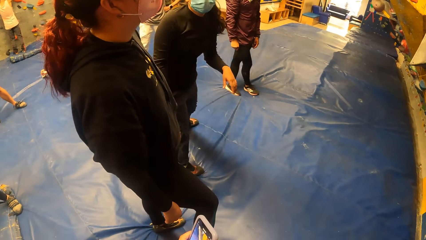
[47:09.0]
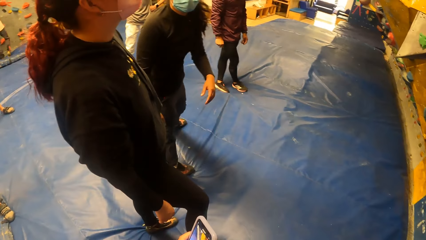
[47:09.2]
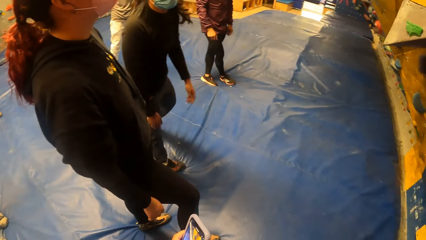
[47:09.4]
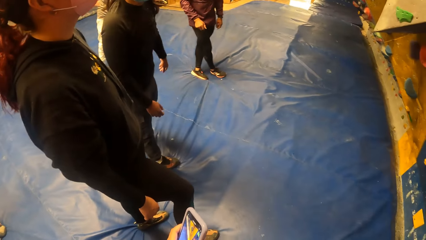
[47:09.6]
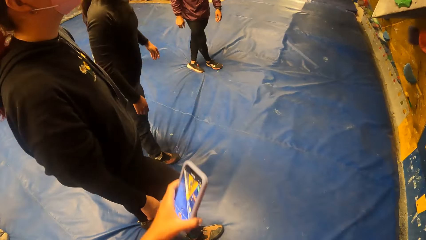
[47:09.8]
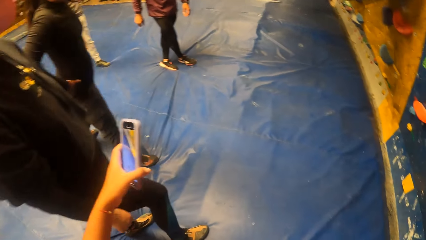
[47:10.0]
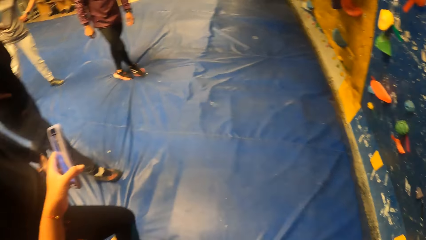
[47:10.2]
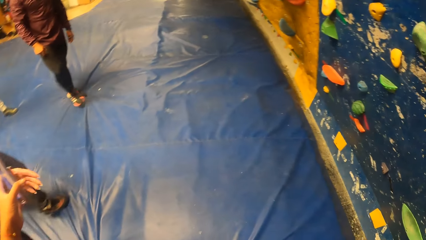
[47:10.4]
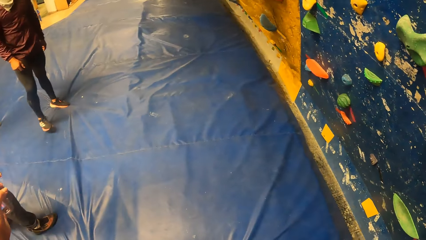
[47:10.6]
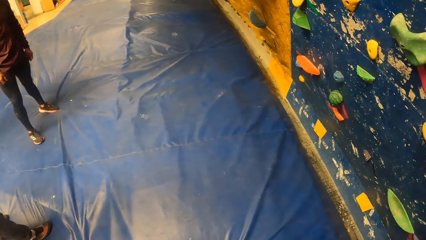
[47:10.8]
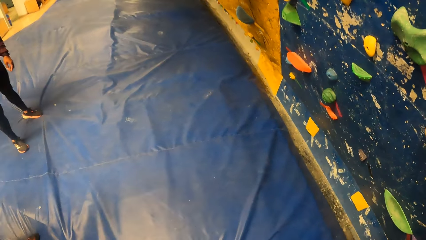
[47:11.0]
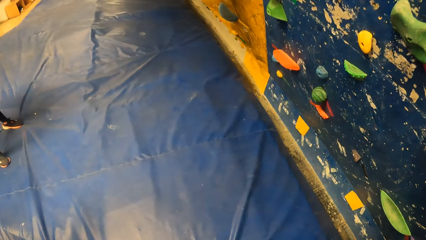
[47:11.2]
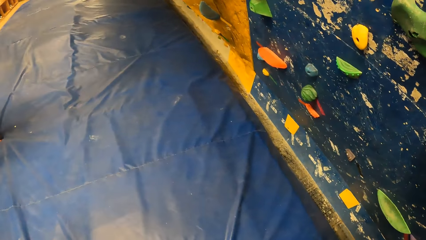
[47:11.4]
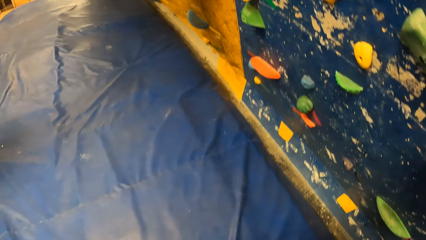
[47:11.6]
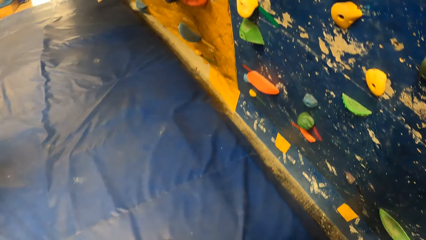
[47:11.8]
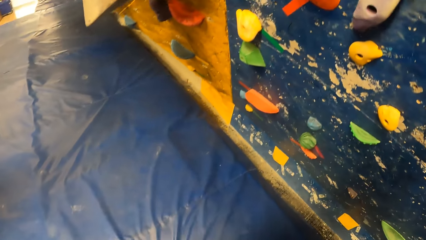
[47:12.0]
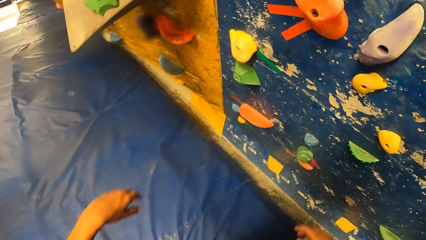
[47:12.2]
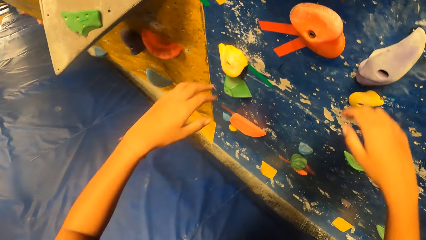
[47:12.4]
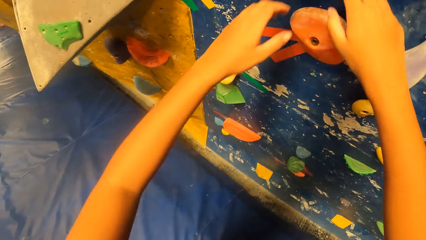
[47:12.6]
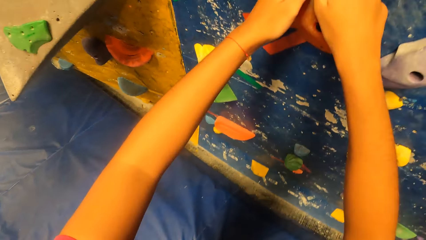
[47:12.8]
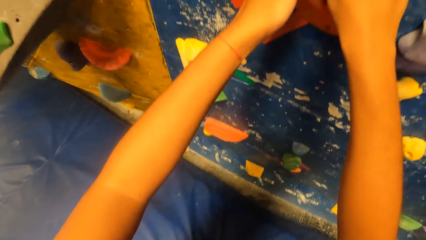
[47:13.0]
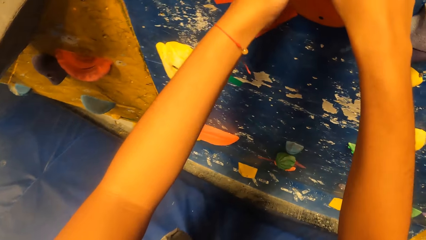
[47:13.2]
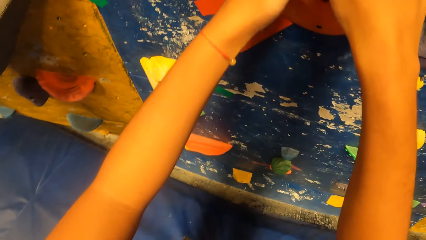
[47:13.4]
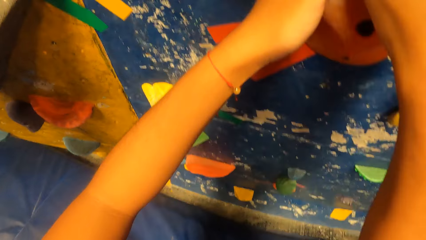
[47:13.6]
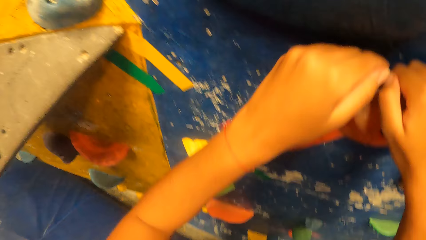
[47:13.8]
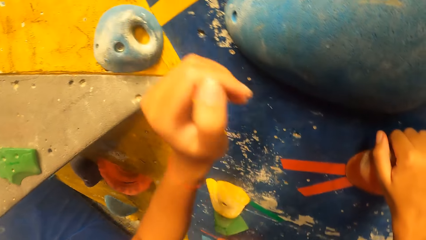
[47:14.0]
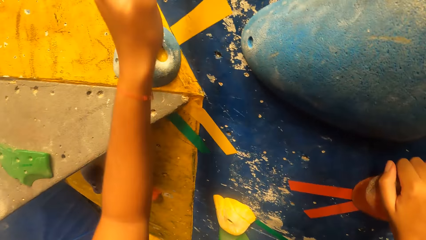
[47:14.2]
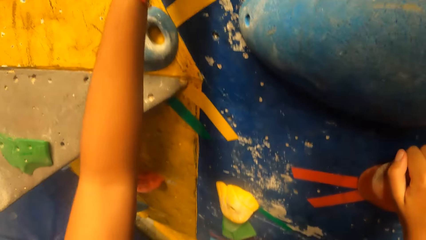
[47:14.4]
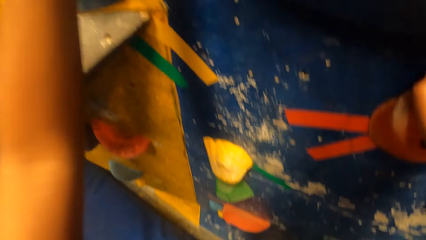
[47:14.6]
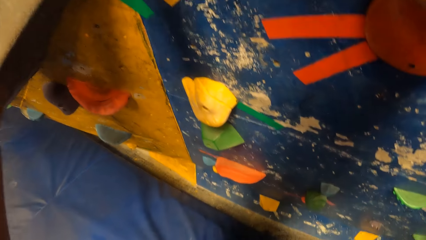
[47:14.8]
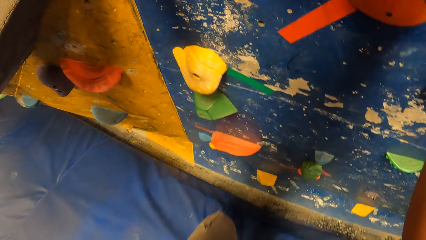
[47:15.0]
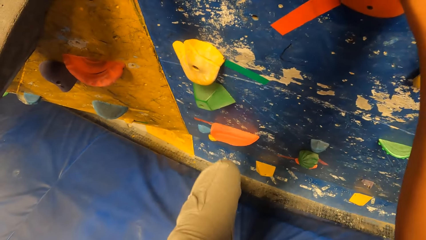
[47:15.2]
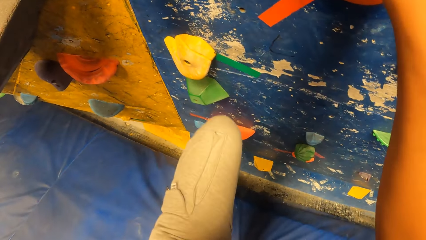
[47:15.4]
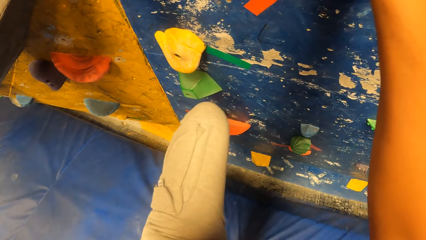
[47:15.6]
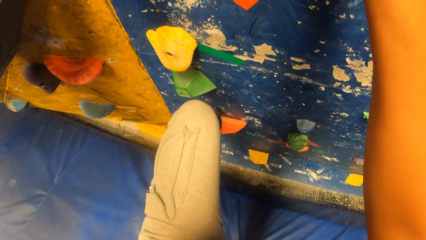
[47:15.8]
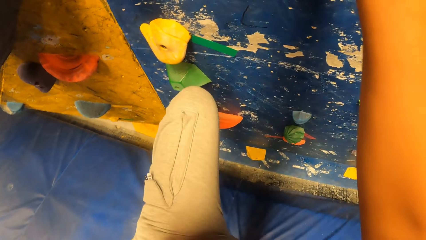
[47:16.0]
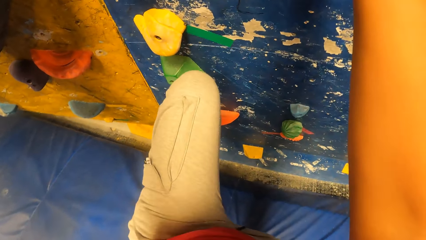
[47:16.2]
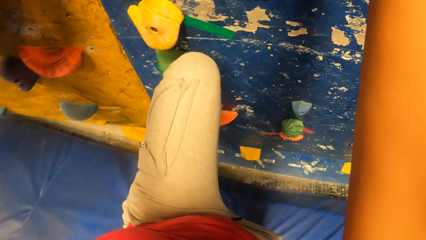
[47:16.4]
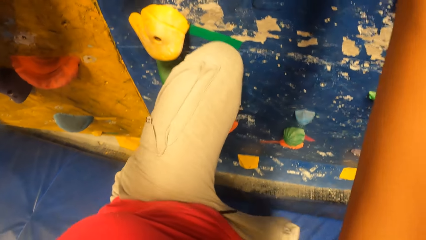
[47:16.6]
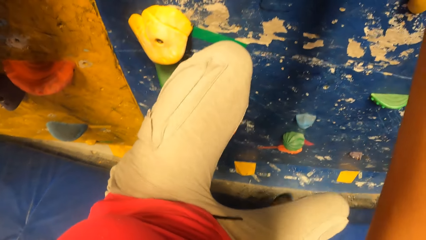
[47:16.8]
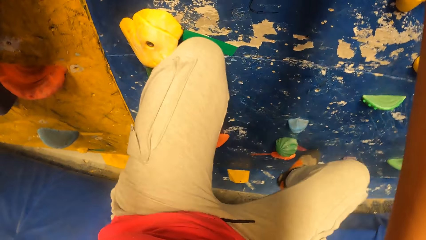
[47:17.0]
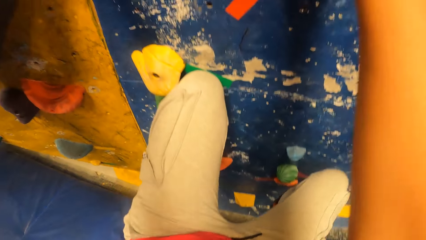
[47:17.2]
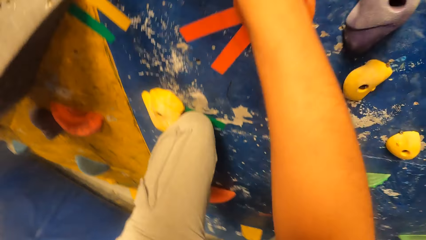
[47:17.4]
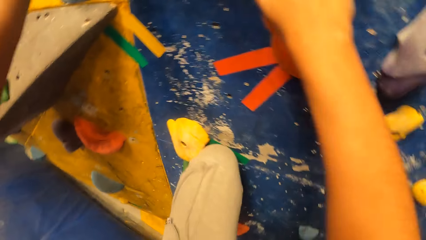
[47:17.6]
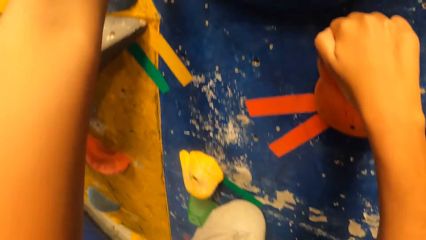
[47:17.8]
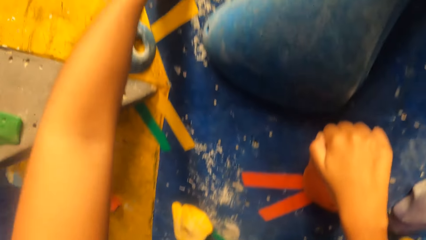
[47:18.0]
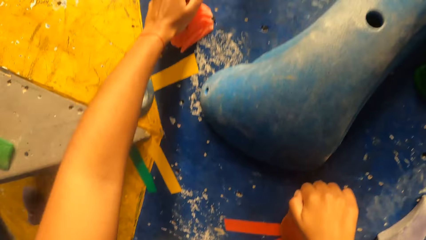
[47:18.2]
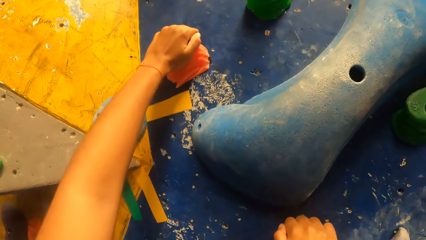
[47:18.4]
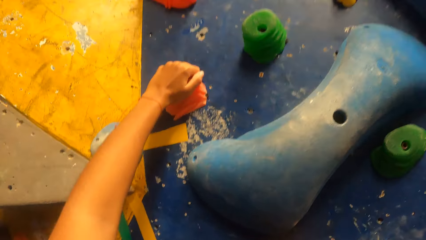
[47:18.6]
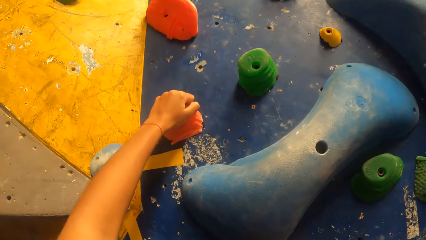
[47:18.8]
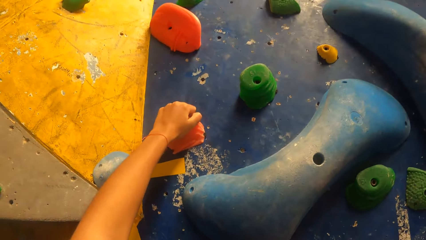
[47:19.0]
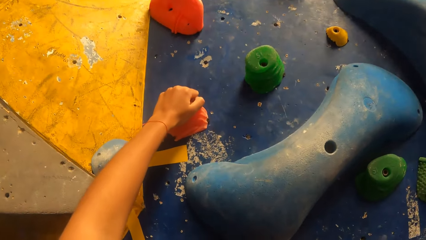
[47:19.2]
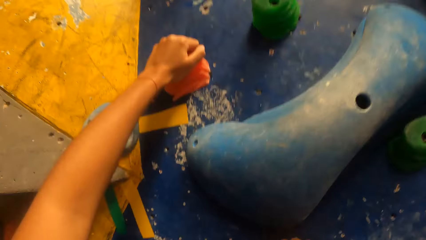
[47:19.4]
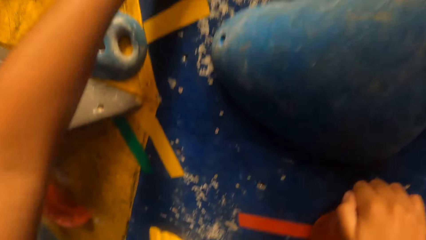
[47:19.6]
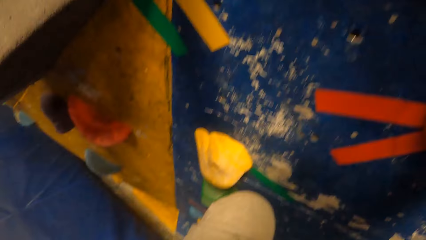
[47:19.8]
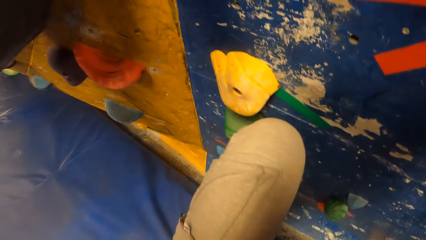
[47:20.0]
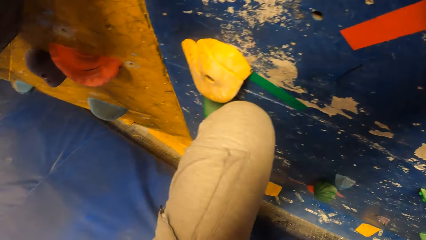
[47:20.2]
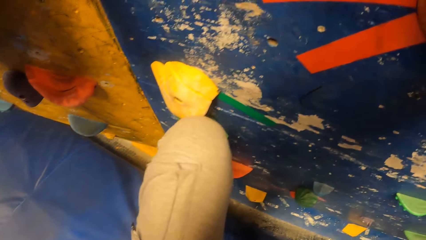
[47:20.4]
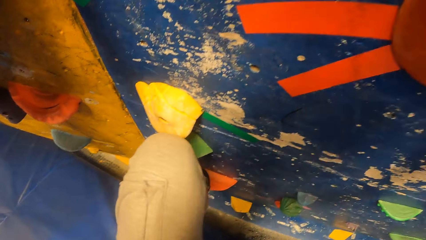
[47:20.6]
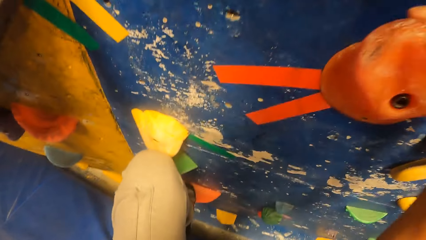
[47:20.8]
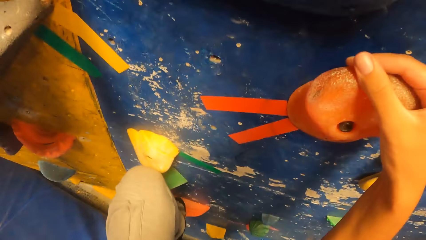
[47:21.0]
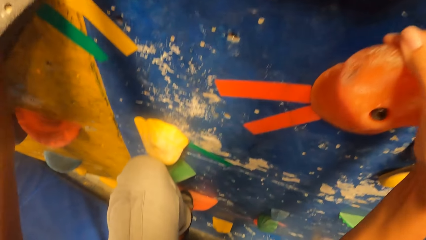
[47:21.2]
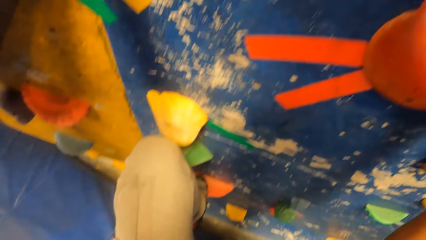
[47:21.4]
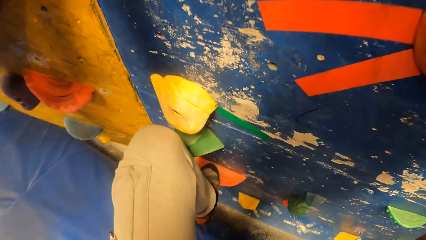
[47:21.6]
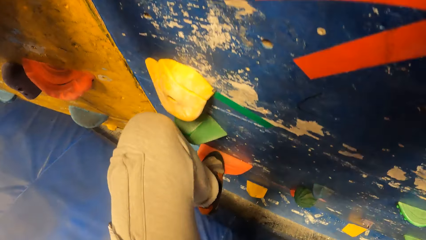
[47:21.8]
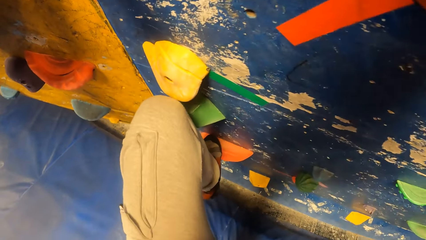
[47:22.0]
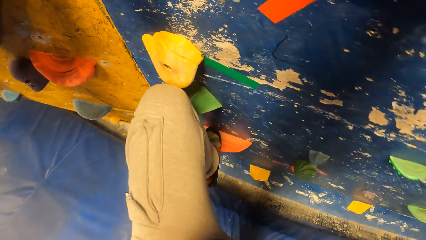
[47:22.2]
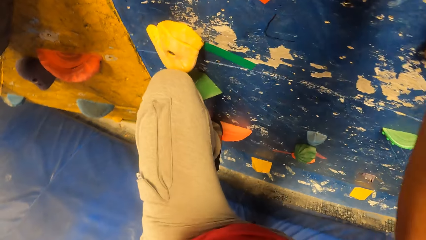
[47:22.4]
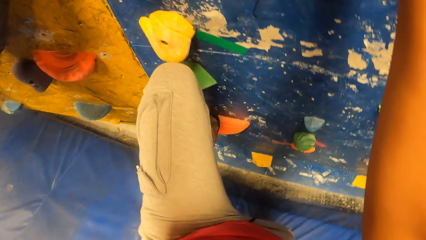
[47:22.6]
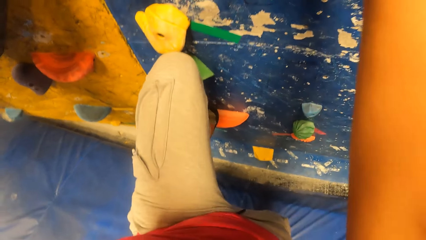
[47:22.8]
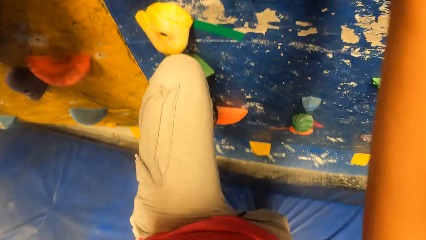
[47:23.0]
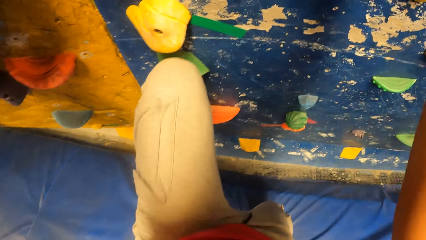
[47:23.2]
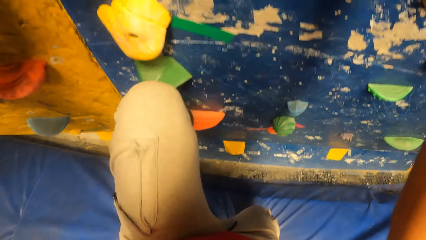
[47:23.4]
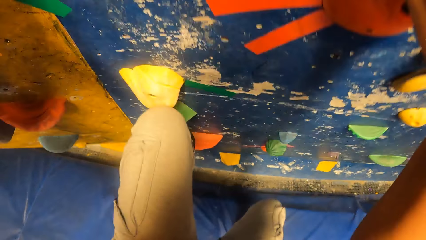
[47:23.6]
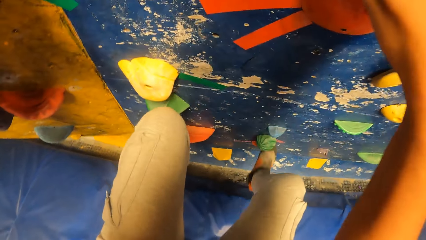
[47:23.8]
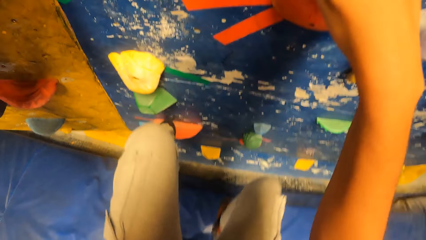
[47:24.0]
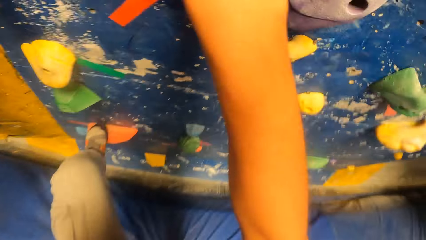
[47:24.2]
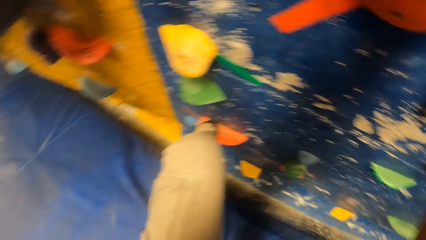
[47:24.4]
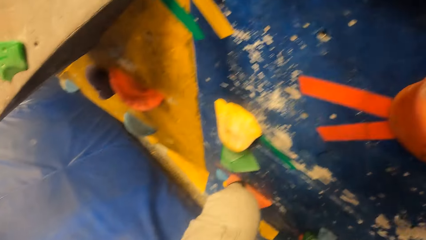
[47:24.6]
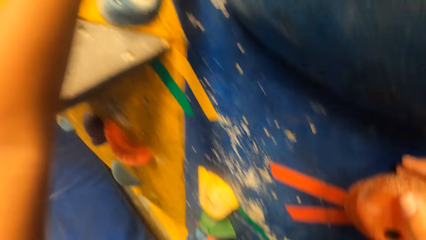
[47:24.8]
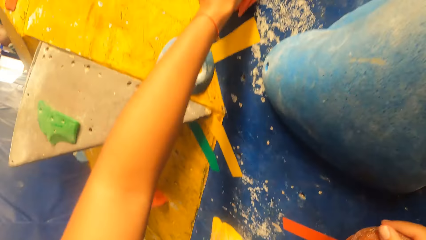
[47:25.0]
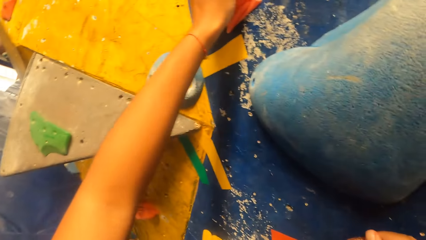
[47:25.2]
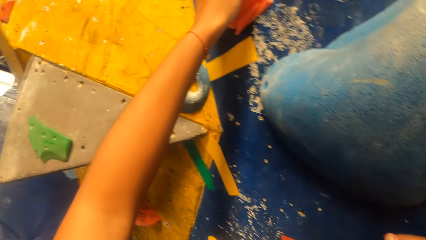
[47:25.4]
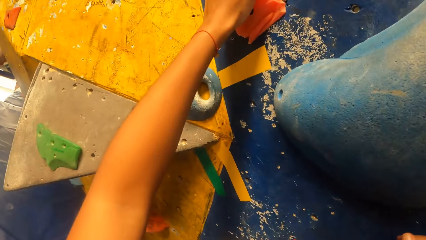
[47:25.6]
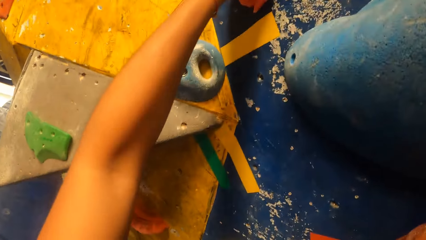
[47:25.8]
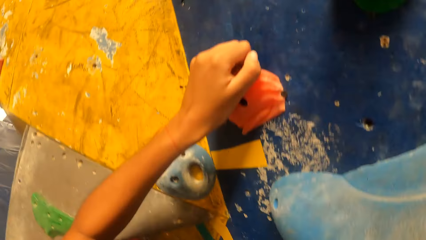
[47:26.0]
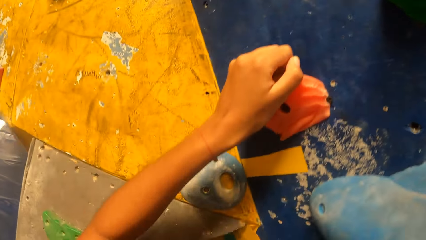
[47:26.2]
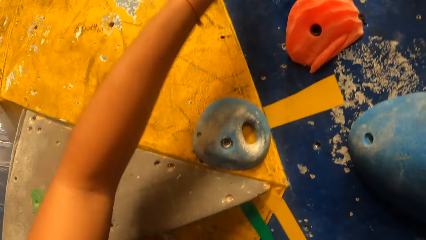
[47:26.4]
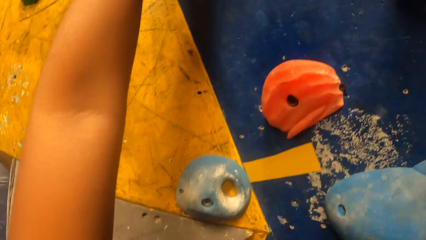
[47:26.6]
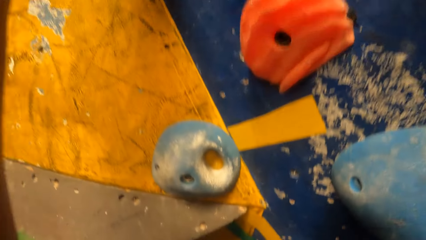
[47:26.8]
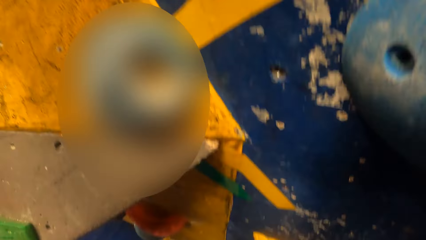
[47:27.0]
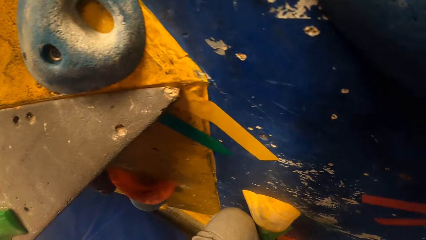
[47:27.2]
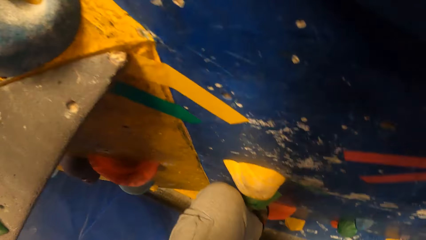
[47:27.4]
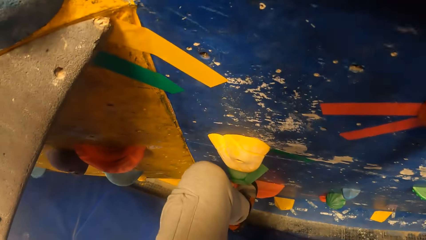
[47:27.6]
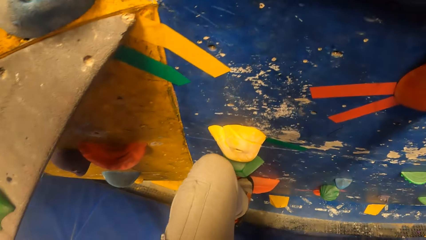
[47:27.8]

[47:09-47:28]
The camera wearer touches the phone. They hold an orange boulder with both hands. They look around. They climb the bouldering wall.
